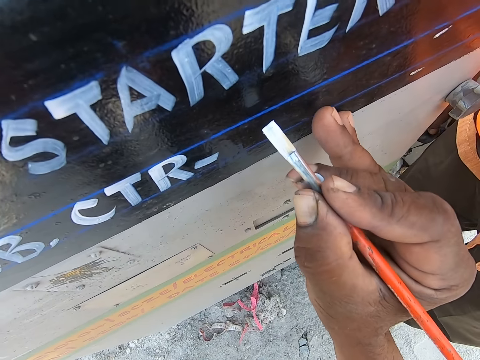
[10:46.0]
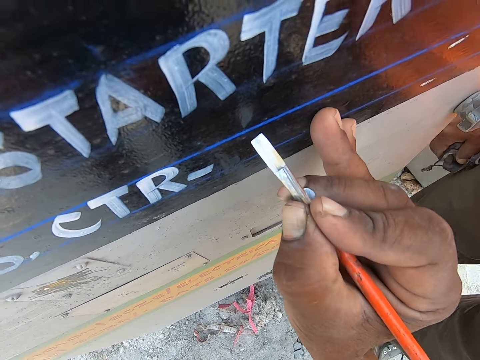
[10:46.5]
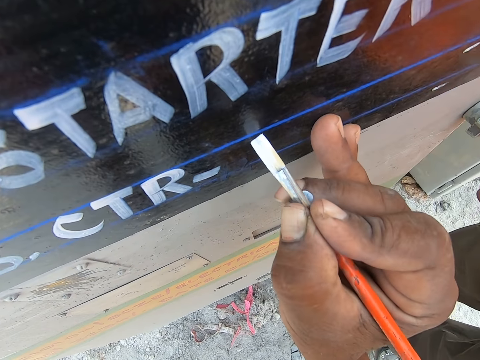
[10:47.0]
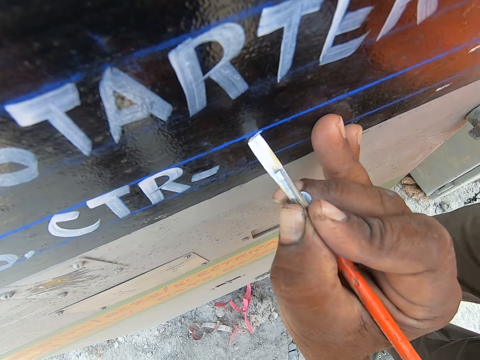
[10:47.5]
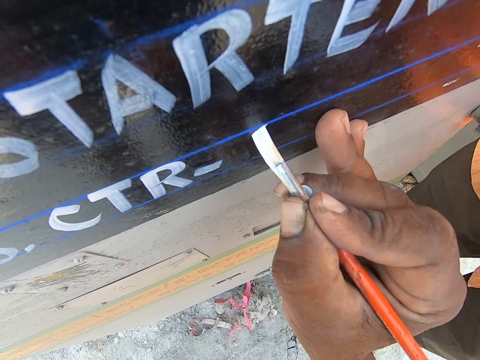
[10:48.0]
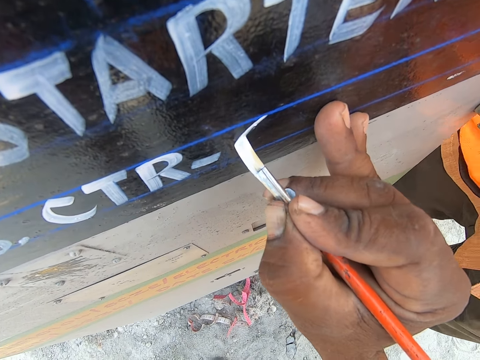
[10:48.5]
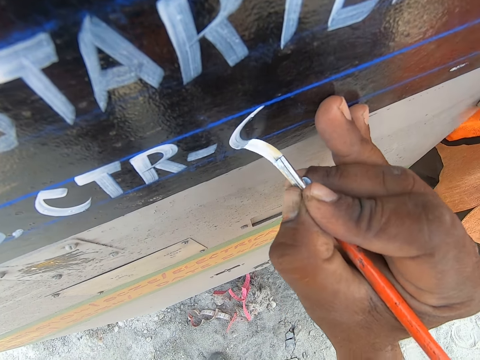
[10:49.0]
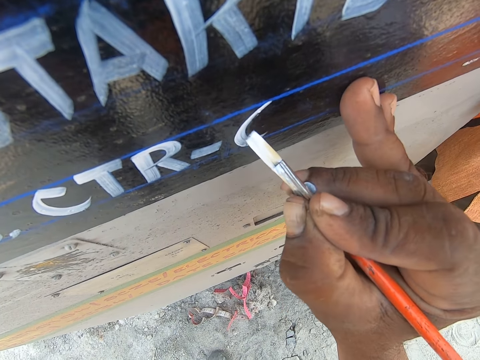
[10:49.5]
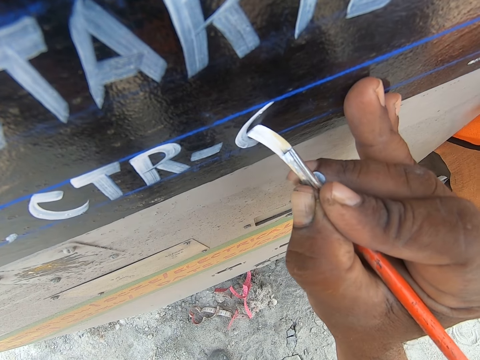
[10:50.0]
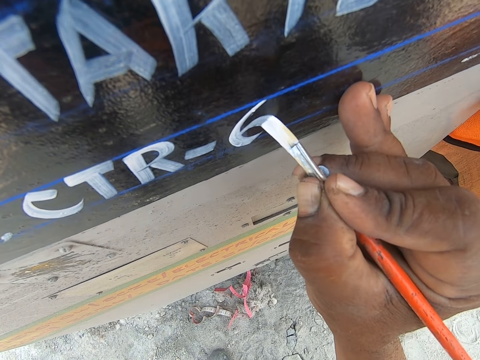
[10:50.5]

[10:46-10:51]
The camera wearer rests his fingers on a pump. He writes on an electrical controller pump with a paint brush. A man walks around.

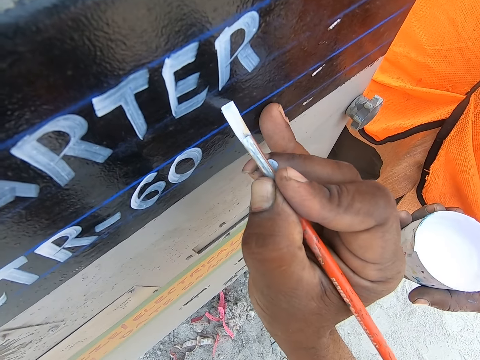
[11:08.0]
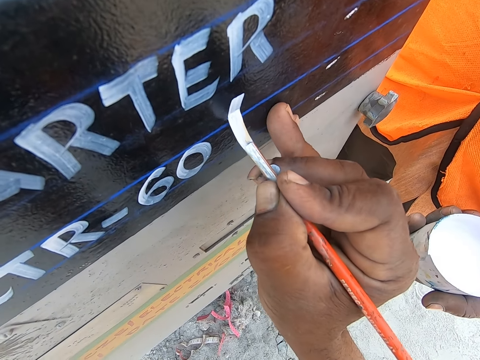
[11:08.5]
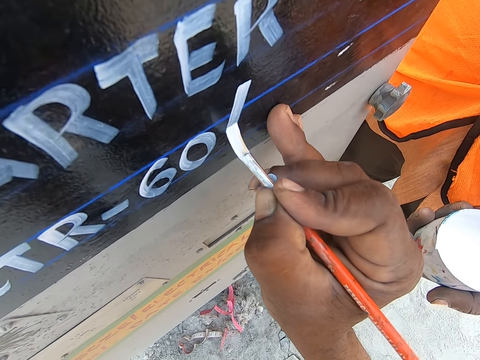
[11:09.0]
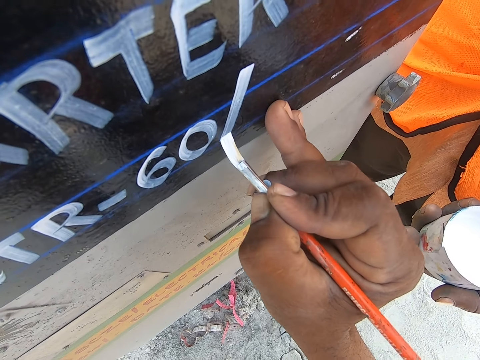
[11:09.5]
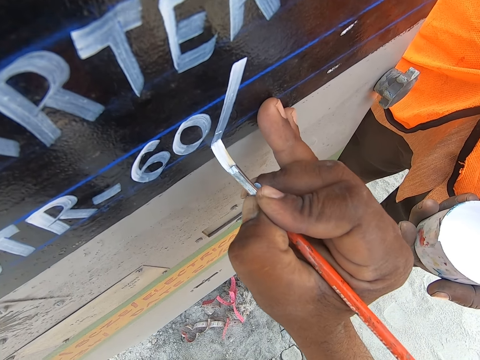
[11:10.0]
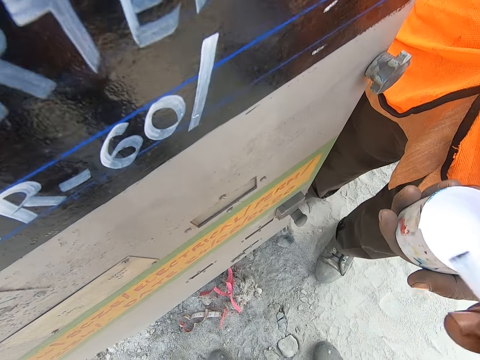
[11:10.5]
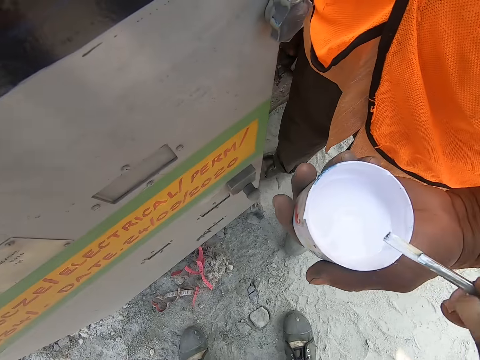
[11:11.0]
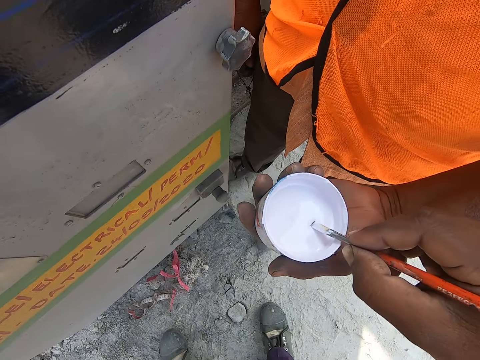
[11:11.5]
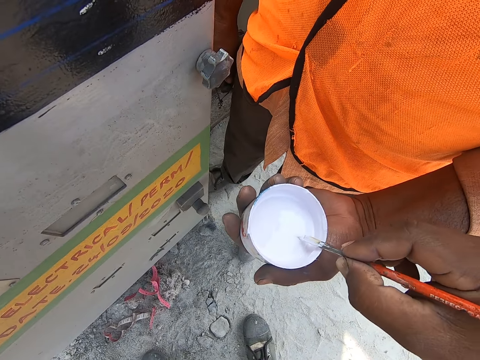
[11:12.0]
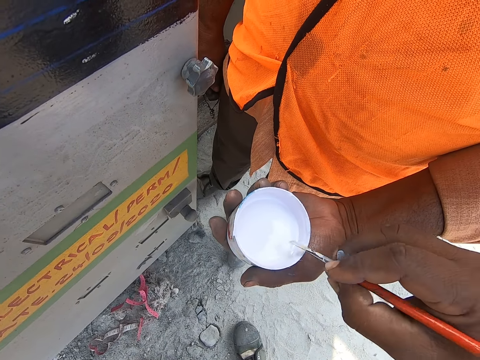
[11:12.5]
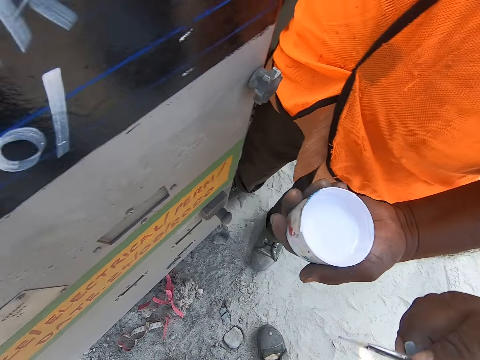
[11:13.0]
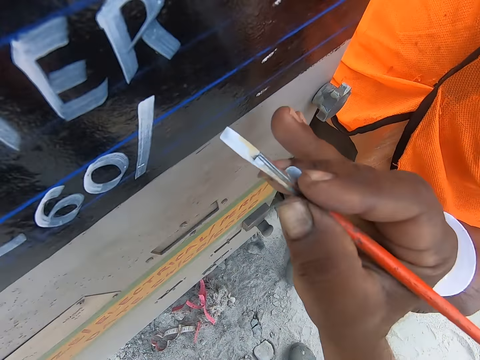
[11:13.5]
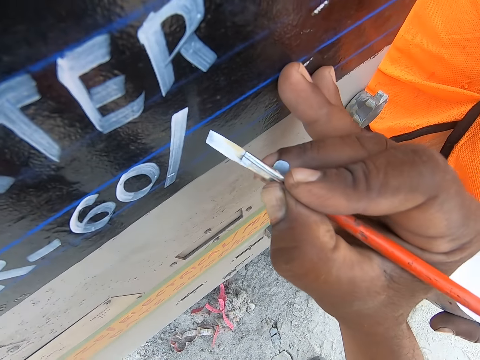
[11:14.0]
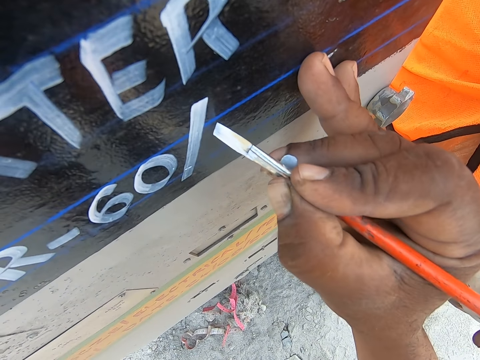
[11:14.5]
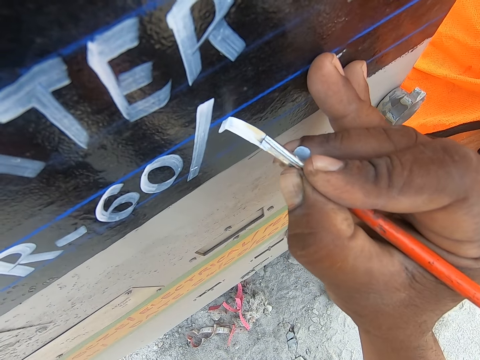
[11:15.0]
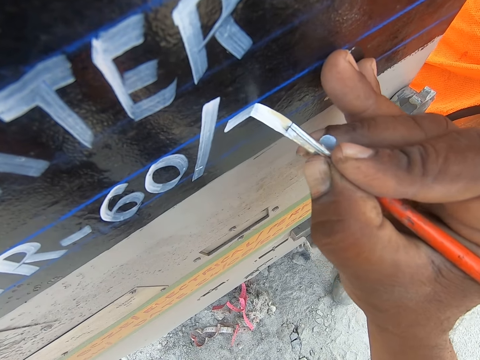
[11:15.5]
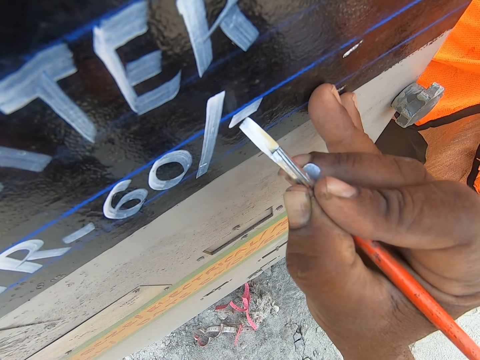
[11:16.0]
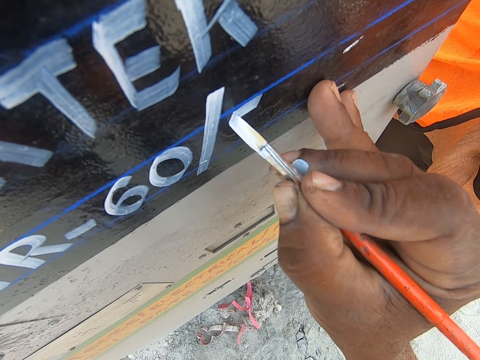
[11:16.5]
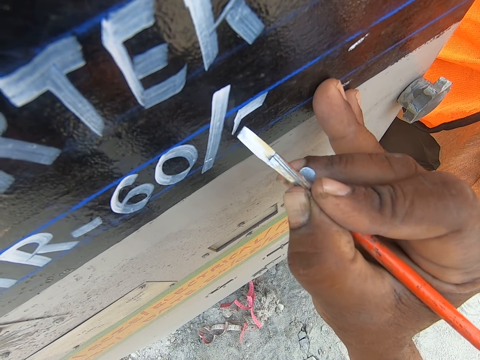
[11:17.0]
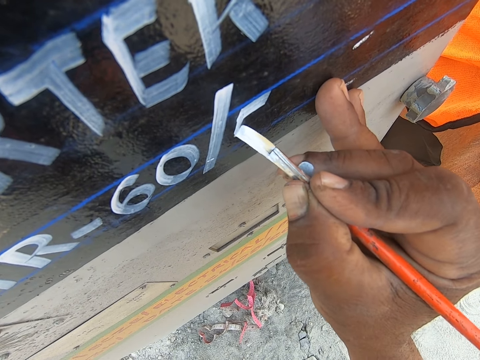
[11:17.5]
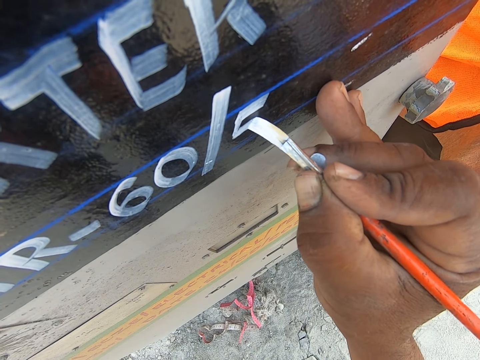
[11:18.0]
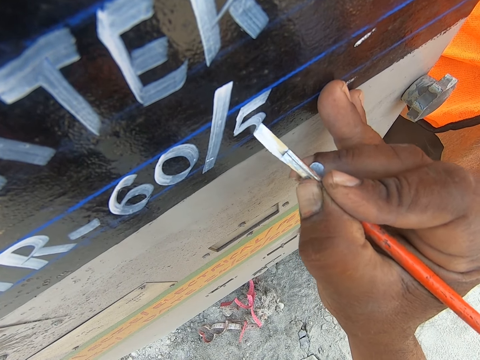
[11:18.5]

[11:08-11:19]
The camera wearer rests his fingers on a pump. He writes on an electrical controller pump with a paint brush. He removes the paint brush from the pump. He dips the paint brush in a tin. He wipes the paint brush against the edge of the tin. He turns the paint brush. He wipes the paint brush against the edge of the tin. He removes the paint brush from the tin. He leans forward. He rests his fingers on the pump. He writes on the electrical controller pump with the paint brush. He adjusts the paint brush. He writes on the electrical controller pump with the paint brush.

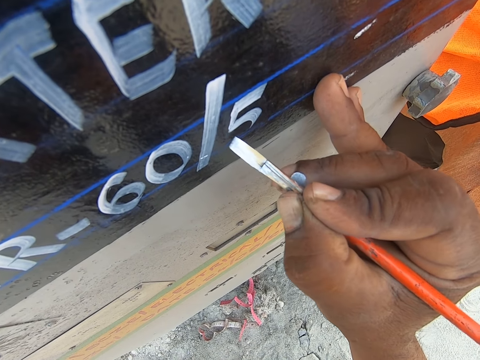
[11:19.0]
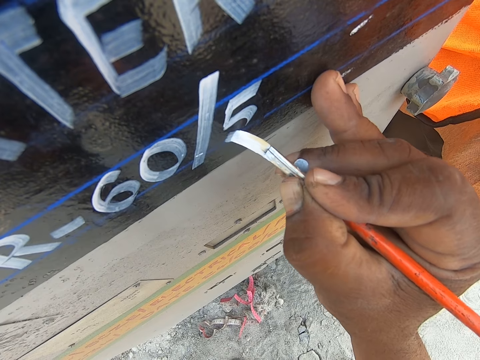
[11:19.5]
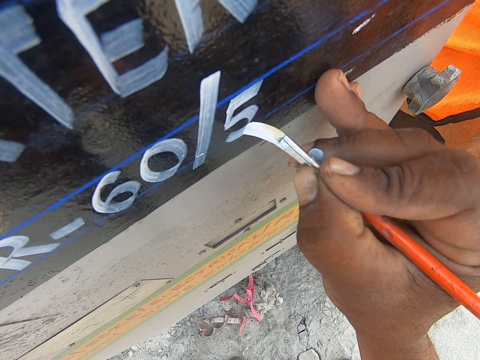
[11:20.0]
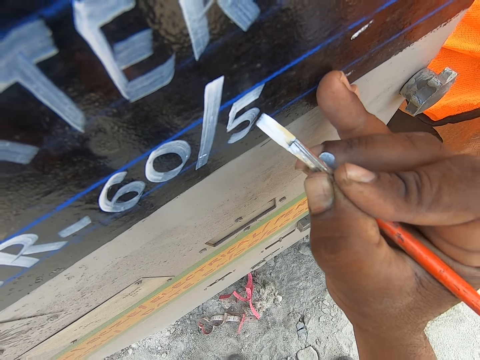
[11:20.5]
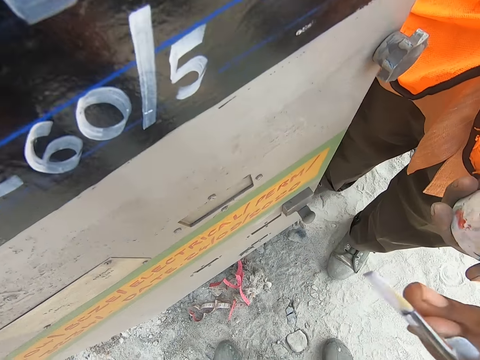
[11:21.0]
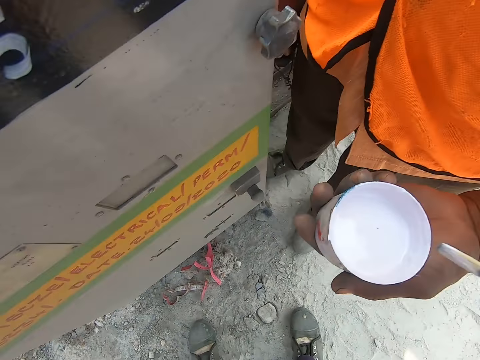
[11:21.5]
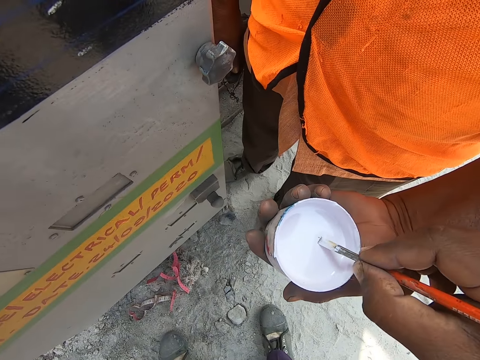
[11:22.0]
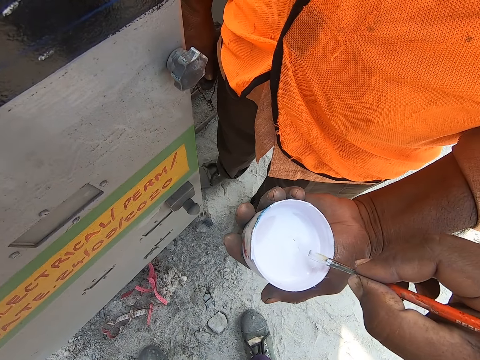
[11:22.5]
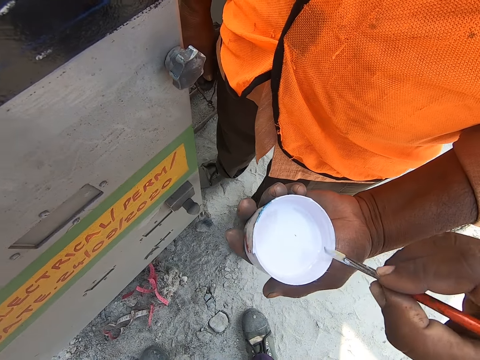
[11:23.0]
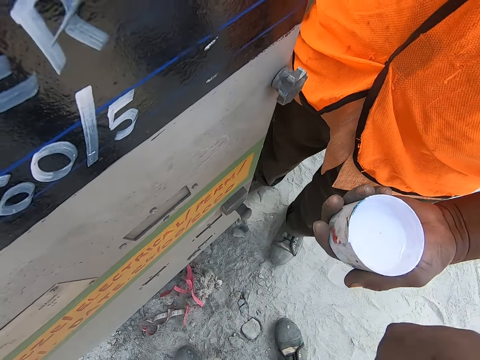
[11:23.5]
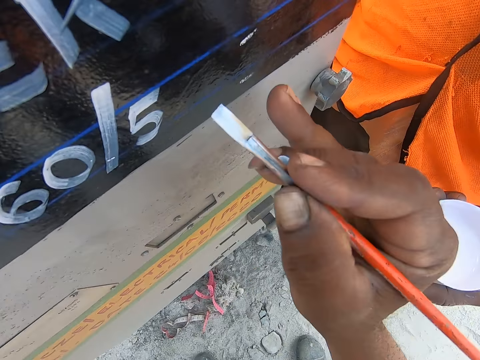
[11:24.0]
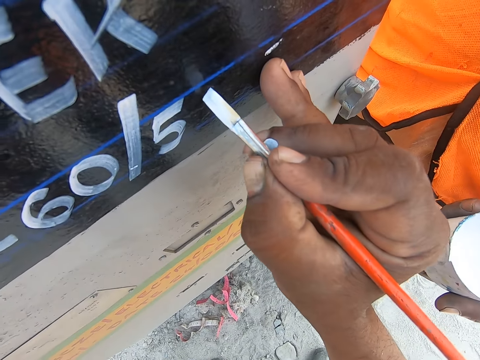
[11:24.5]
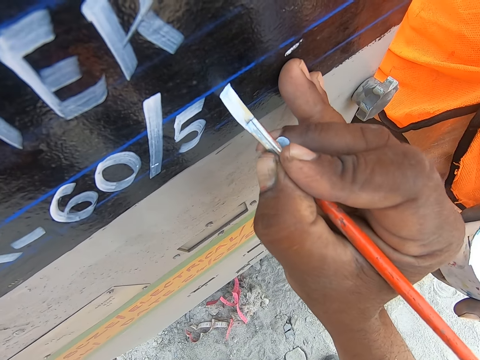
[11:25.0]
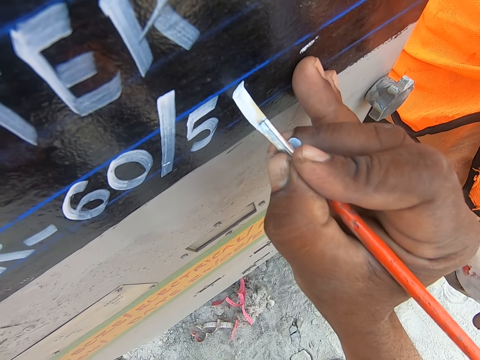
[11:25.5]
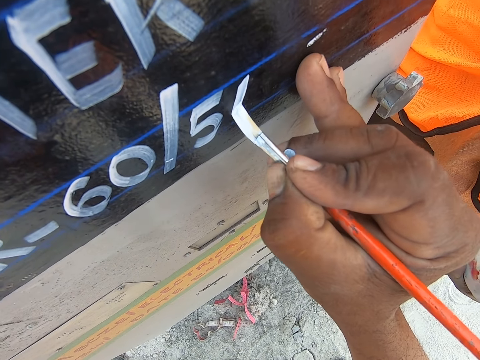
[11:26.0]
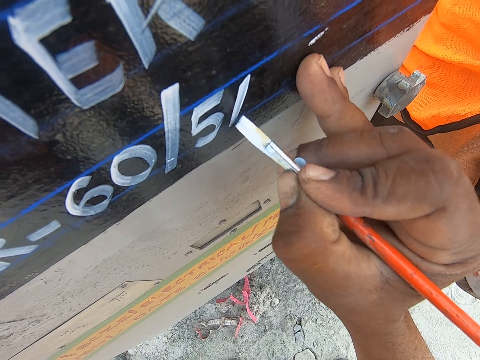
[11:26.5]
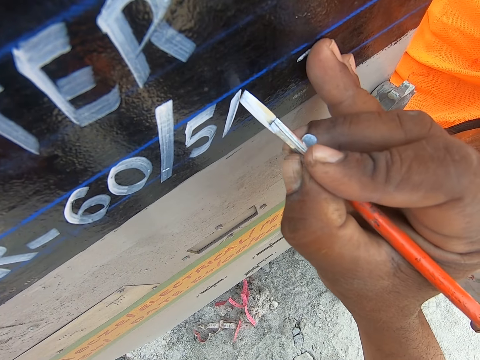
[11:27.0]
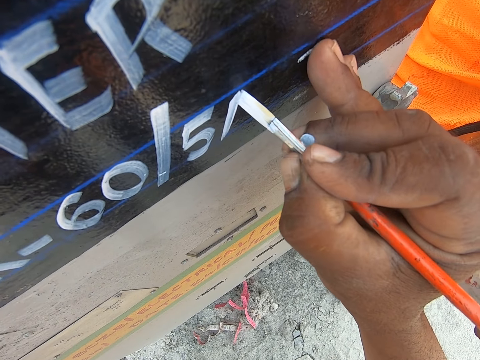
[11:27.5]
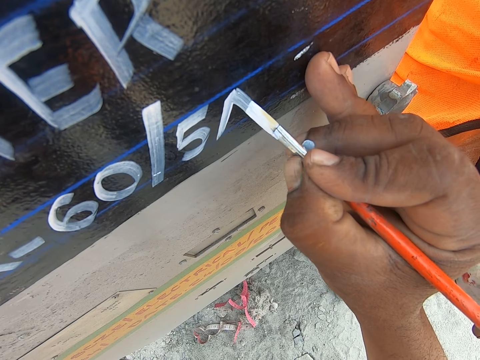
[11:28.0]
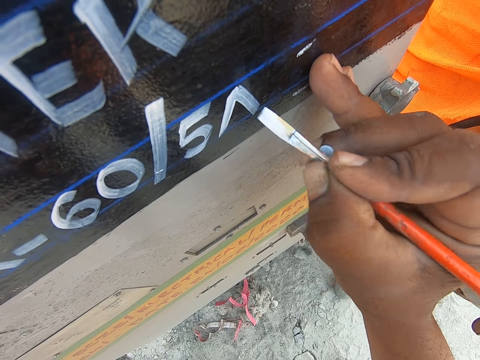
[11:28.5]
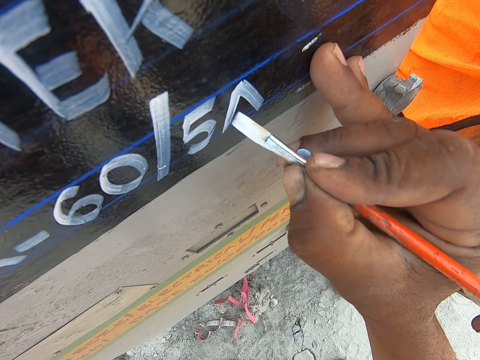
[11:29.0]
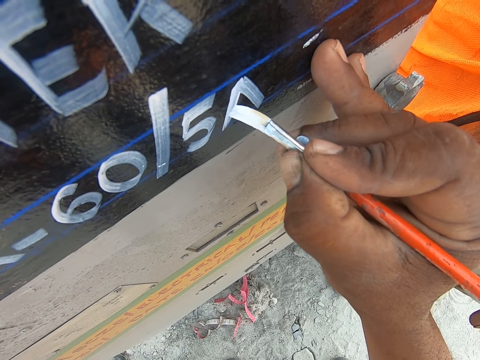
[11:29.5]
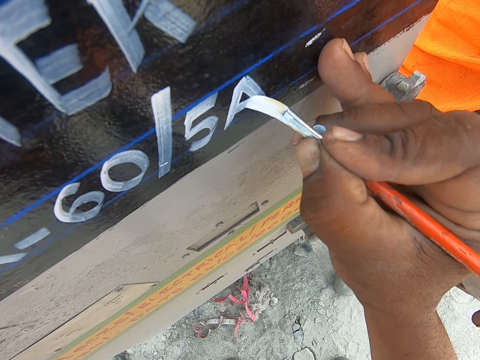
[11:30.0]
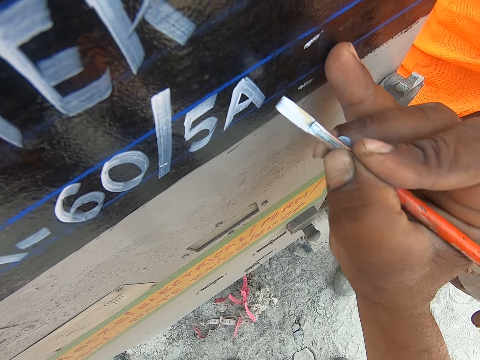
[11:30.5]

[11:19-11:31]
The camera wearer adjusts a paint brush. He writes on an electrical controller pump with the paint brush. He removes the paint brush from the pump. He dips the paint brush in a tin, scoops paint with the paint brush, wipes the paint brush against the edge of the tin, turns the paint brush, wipes the paint brush against the edge of the tin, removes the paint brush from the tin. He leans forward. He rests his fingers on the pump. He writes on the electrical controller pump with the paint brush. He adjusts the paint brush. He writes on the electrical controller pump with the paint brush. He adjusts the paint brush. He writes on the electrical controller pump with the paint brush. He adjusts the paint brush.
